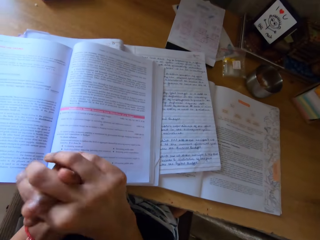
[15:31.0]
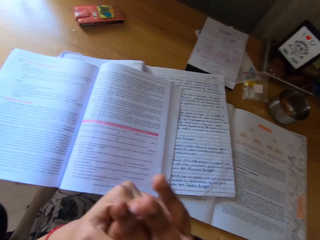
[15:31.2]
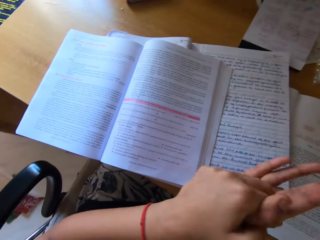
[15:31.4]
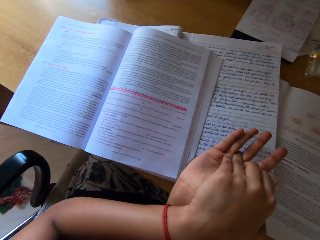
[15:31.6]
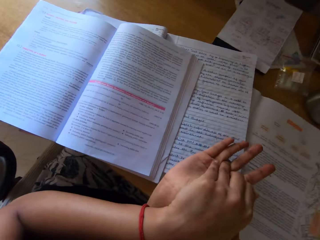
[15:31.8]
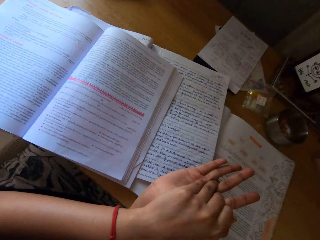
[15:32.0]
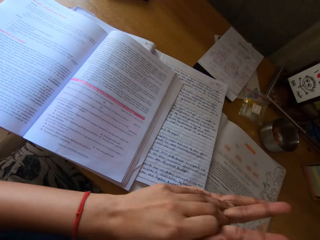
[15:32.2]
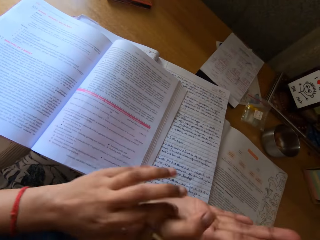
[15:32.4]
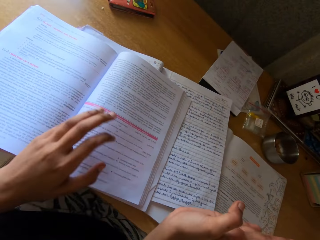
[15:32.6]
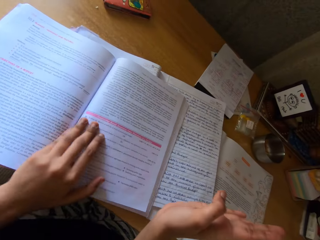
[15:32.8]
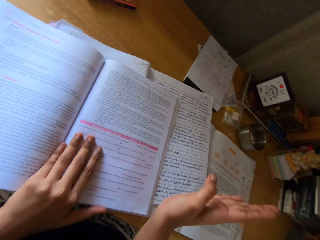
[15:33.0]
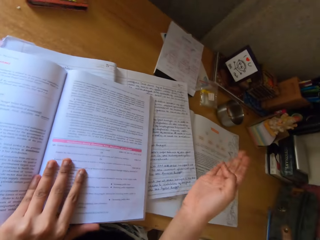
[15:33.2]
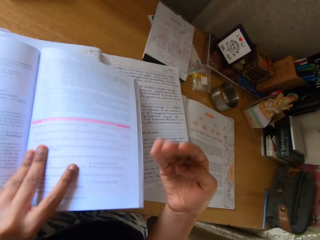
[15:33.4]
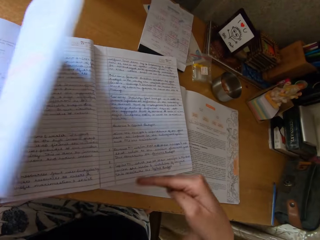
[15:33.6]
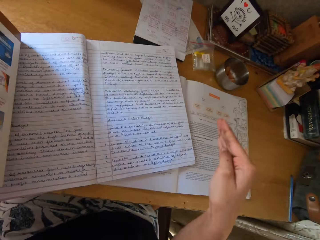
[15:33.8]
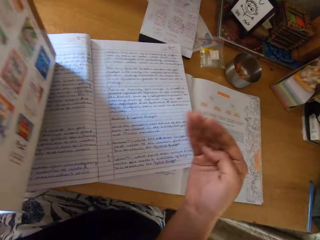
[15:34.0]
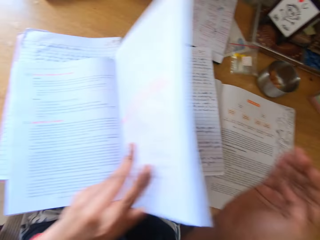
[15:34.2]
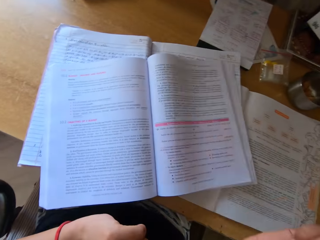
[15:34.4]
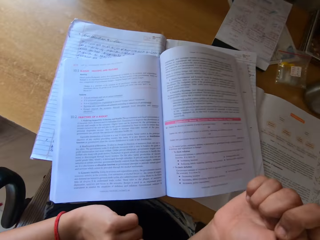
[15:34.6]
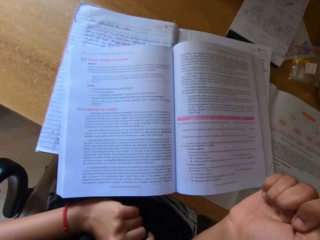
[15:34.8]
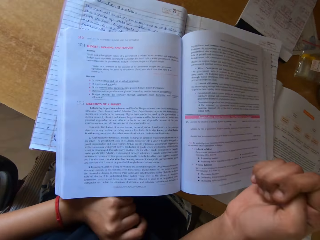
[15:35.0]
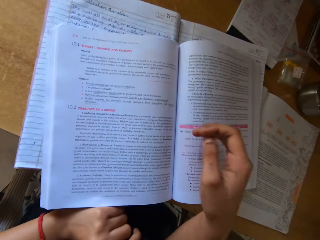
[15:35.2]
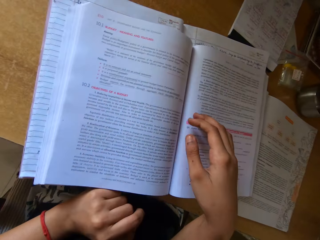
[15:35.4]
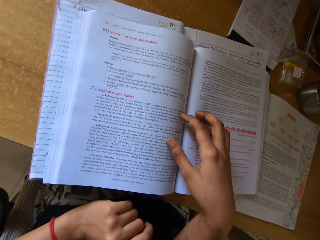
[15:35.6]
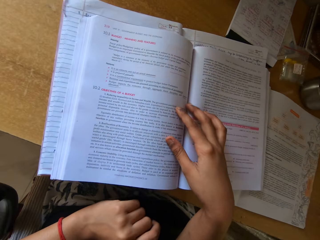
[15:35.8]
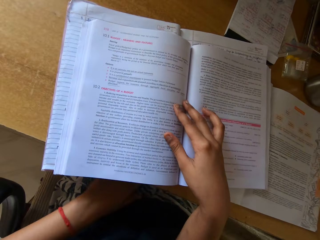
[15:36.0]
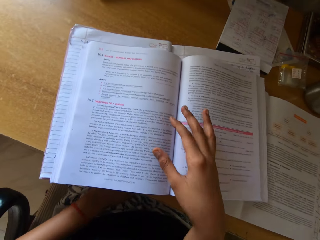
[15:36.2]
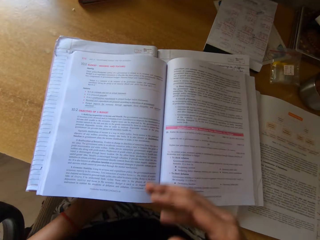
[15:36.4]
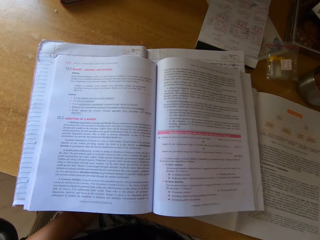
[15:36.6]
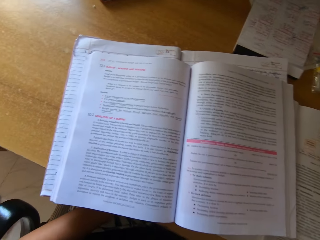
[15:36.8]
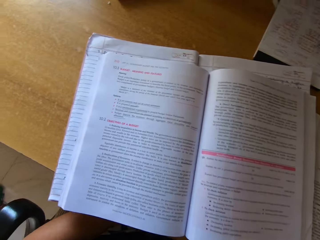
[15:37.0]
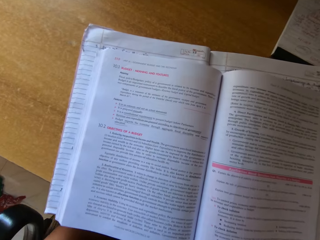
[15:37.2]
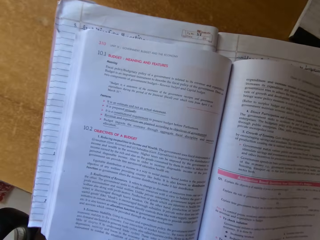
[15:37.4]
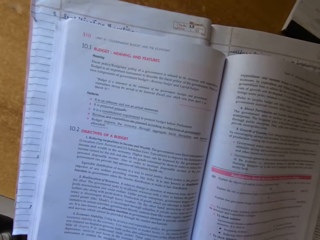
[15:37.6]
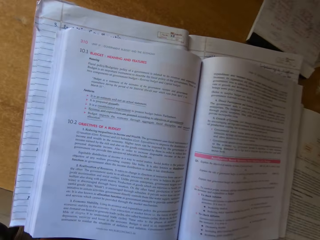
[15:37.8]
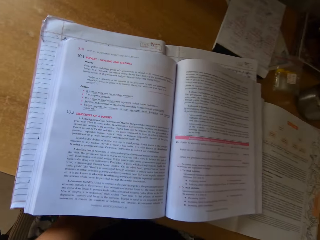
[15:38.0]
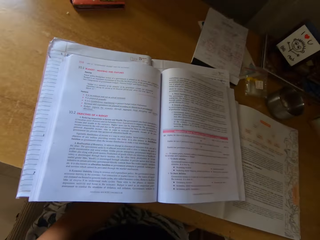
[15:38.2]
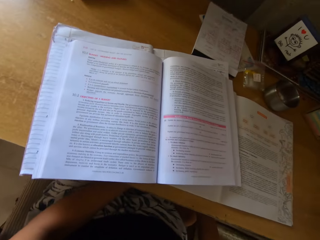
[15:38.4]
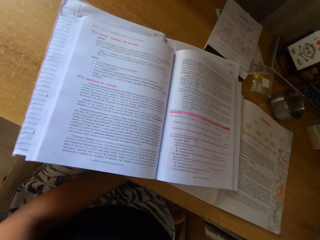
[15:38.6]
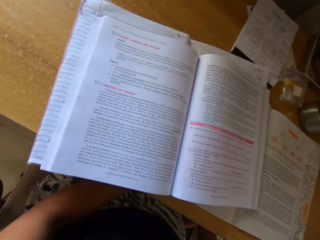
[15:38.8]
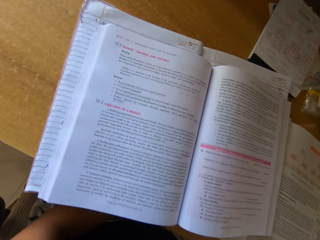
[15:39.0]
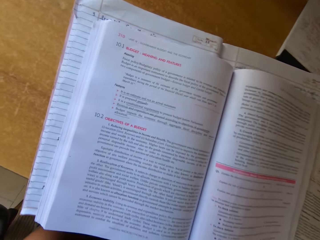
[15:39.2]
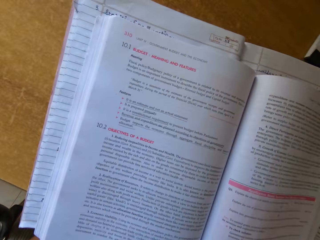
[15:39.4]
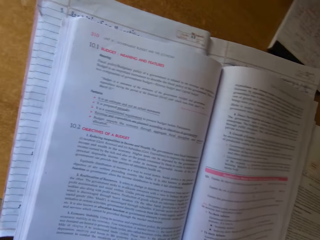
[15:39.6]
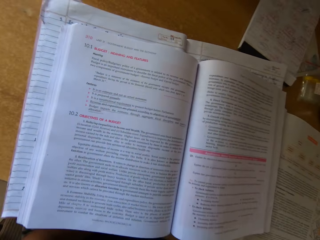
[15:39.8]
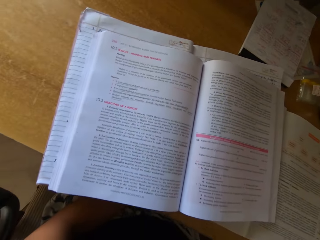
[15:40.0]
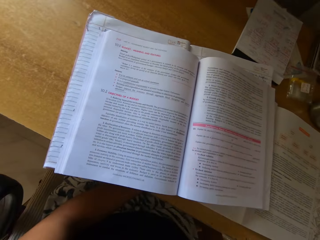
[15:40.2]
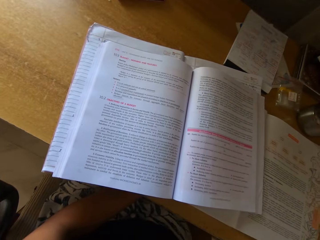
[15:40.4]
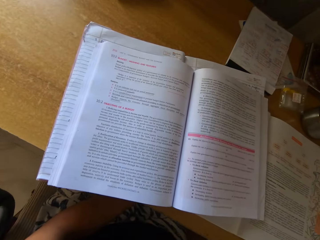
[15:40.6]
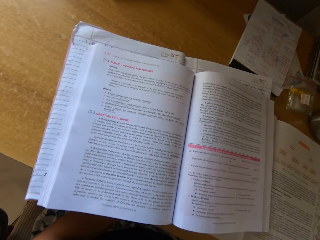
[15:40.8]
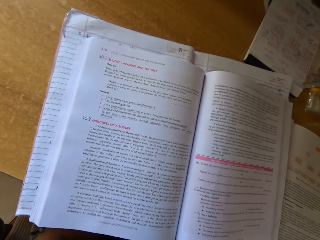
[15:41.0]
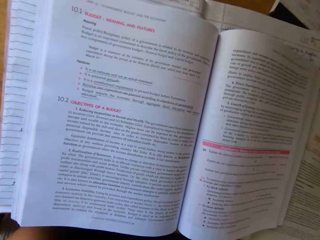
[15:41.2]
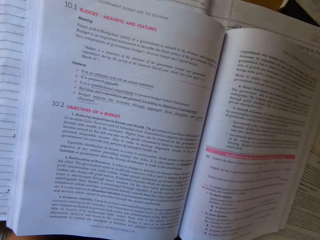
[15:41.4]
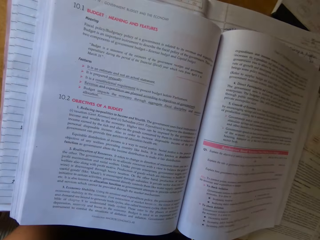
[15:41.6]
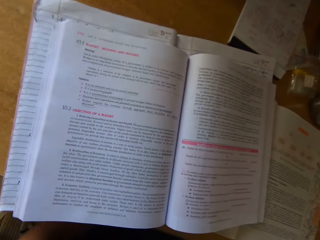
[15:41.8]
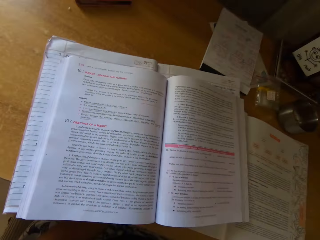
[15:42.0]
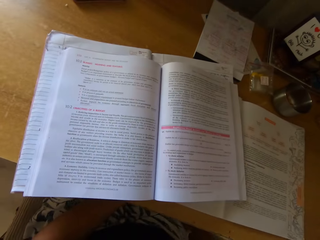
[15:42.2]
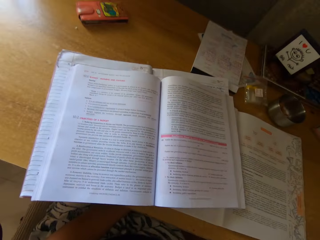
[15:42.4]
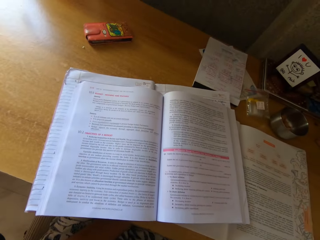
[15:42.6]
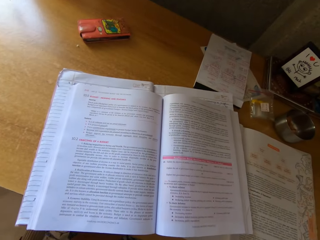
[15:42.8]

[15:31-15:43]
The camera wearer reads the notebook. They move the textbook to the right. They press the textbook. They read the textbook.

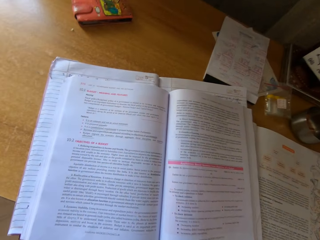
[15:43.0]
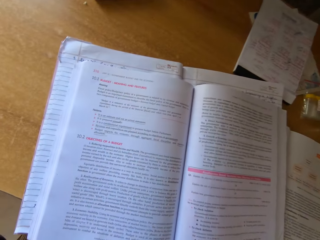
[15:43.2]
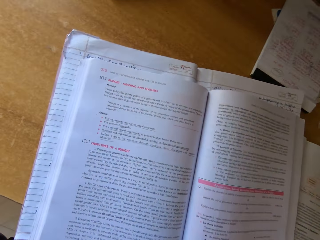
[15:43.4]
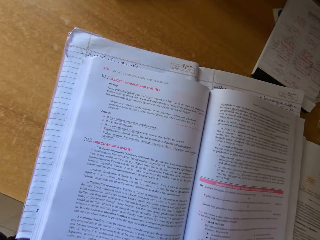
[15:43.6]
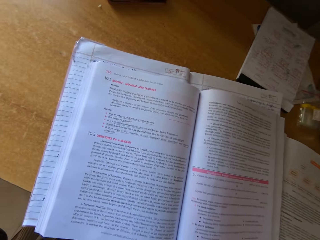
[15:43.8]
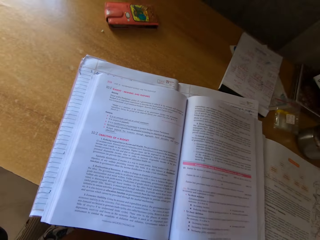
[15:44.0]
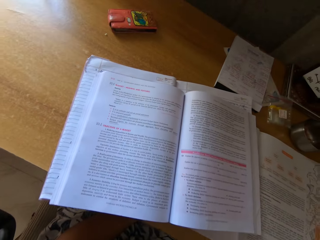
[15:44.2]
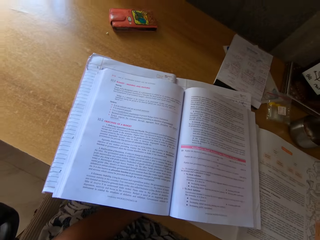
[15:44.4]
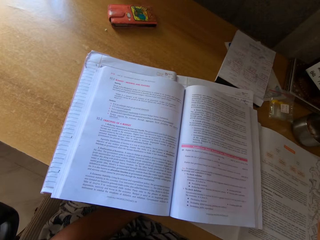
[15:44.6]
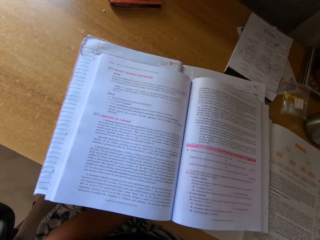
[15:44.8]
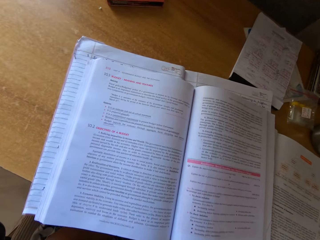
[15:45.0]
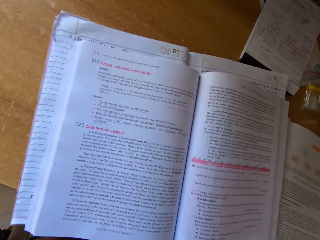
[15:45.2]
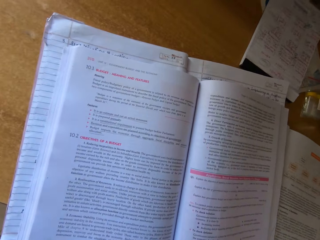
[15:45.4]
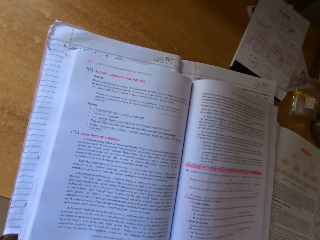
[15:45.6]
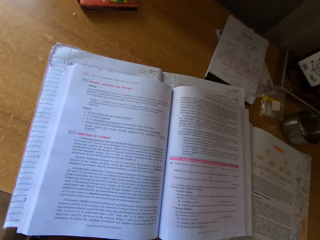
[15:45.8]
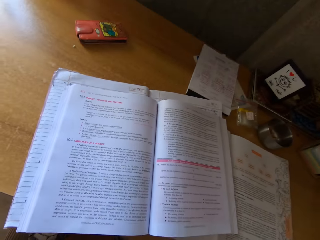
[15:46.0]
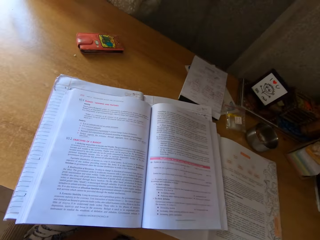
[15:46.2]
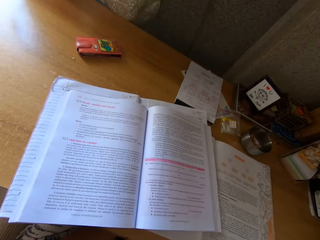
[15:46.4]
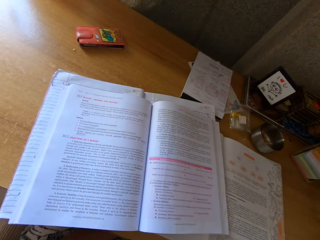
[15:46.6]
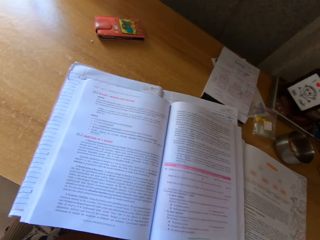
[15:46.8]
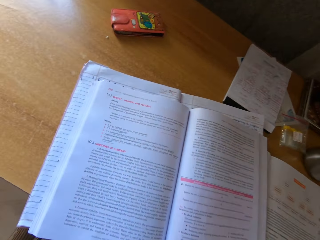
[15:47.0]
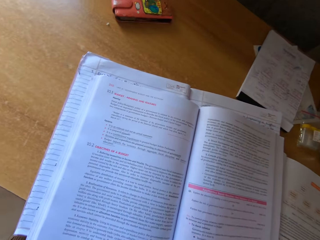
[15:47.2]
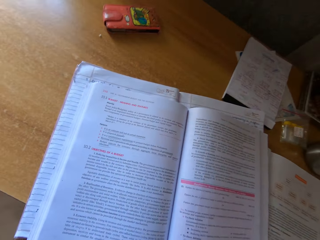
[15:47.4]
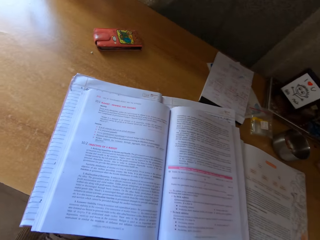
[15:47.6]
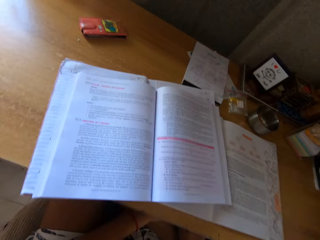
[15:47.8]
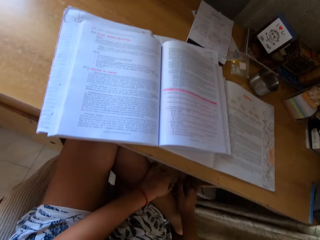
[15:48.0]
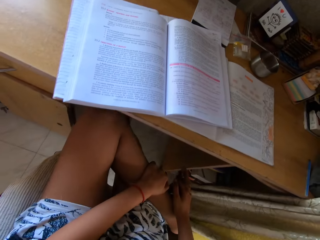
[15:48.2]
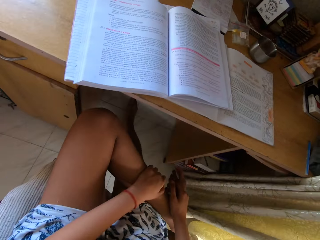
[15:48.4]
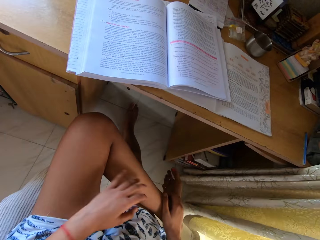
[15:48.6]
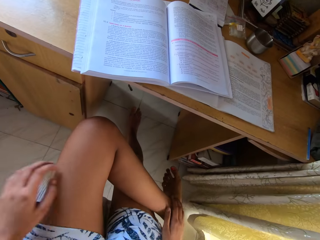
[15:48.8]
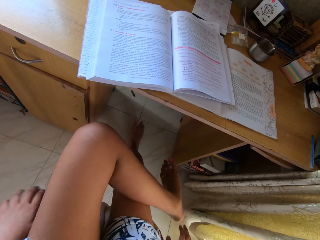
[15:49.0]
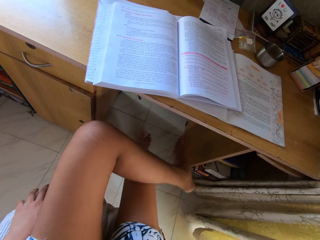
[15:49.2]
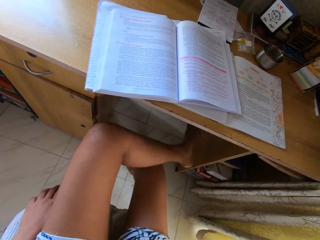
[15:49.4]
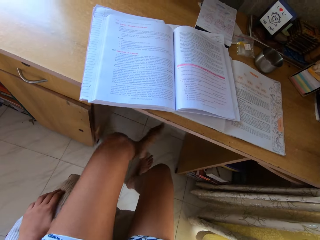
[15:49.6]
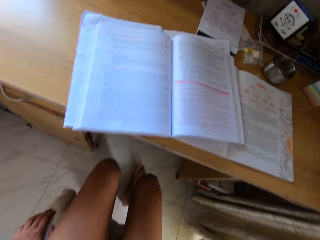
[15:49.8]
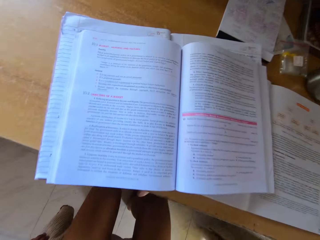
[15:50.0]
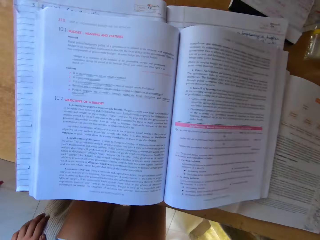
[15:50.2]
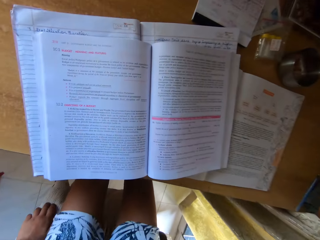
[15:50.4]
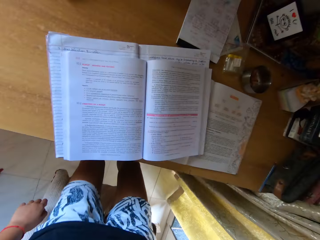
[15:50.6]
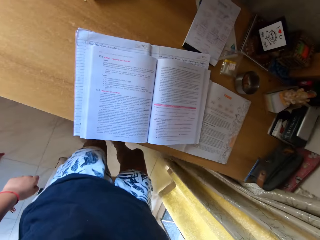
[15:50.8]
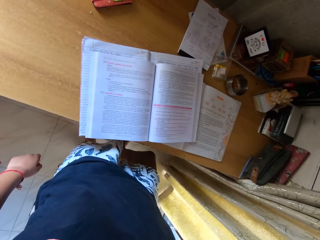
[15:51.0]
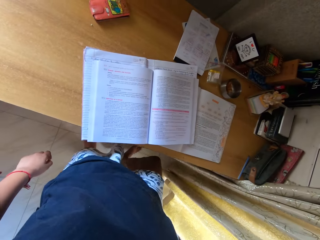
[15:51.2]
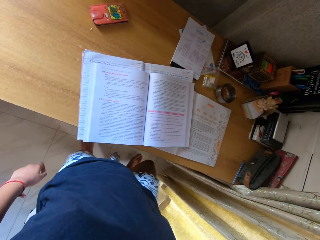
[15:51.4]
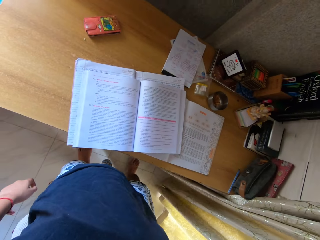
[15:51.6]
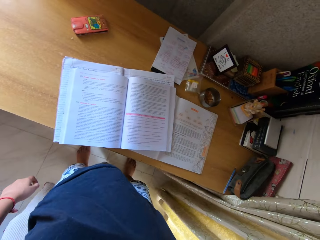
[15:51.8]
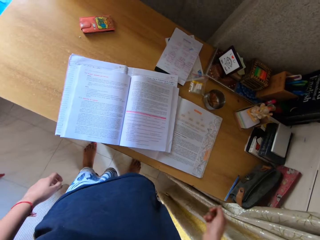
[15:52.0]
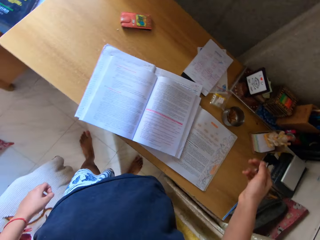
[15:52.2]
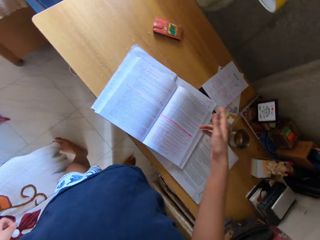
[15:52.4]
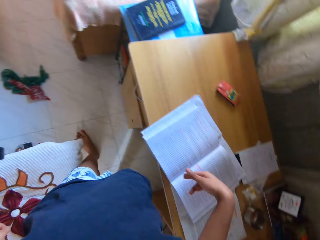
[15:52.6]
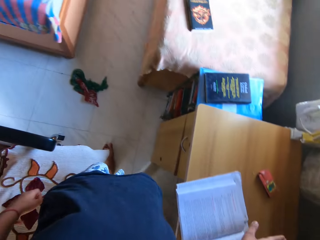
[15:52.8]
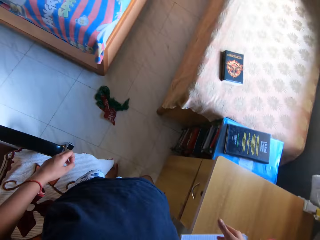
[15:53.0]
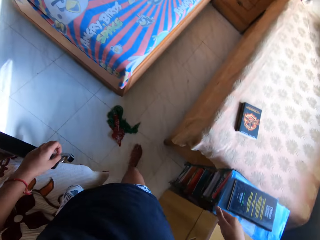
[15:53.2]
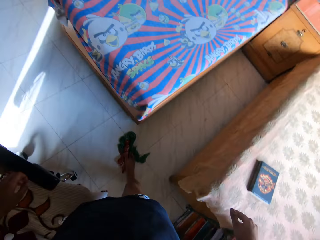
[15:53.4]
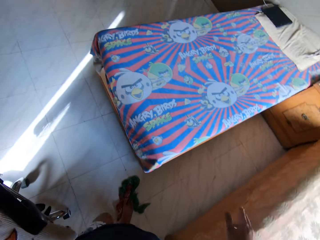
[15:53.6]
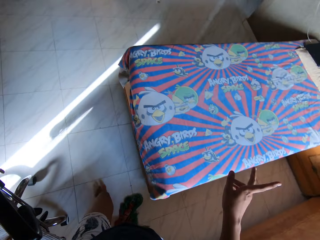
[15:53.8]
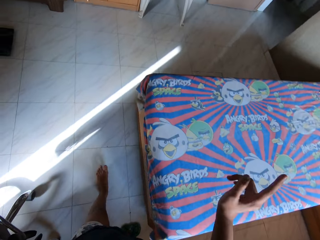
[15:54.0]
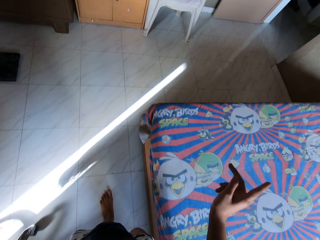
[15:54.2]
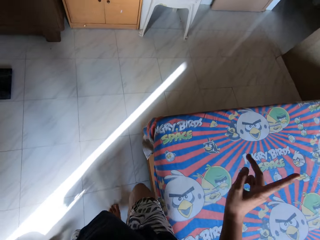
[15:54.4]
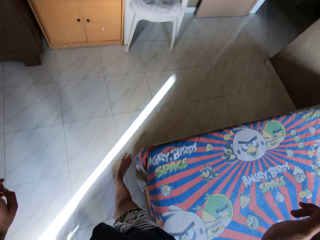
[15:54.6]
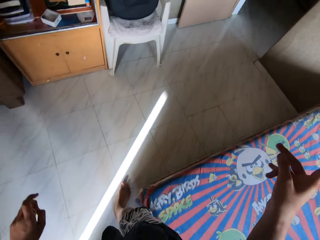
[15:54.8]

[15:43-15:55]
The camera wearer removes the left leg from on top of the right leg. They read the textbook. They move their seat back. They stand from their seat. They walk in the bedroom.
